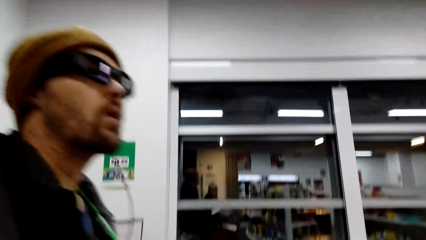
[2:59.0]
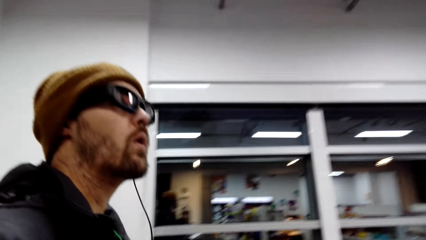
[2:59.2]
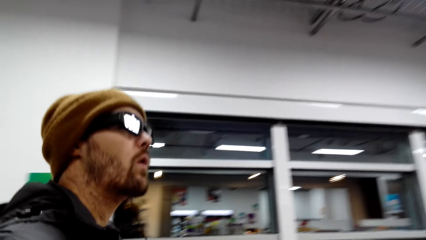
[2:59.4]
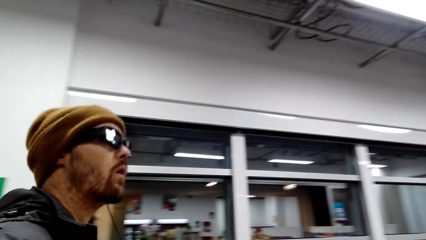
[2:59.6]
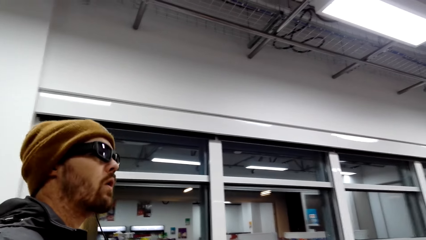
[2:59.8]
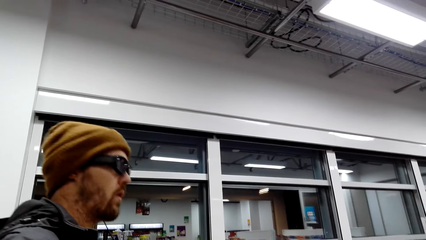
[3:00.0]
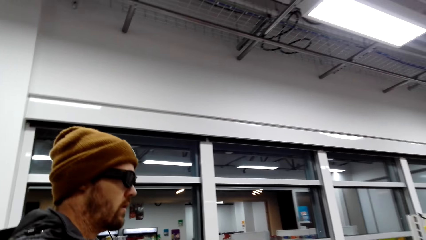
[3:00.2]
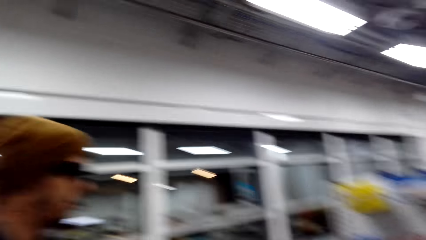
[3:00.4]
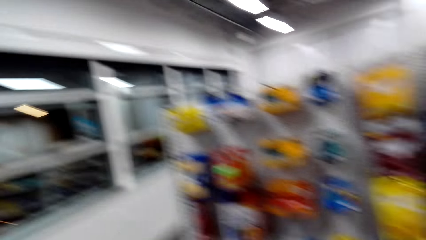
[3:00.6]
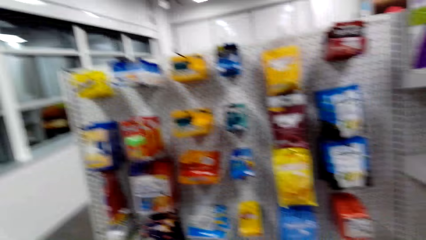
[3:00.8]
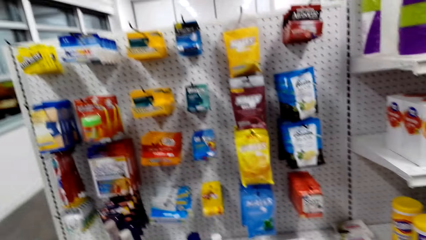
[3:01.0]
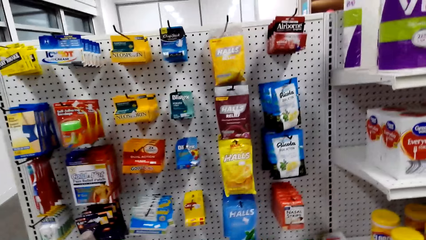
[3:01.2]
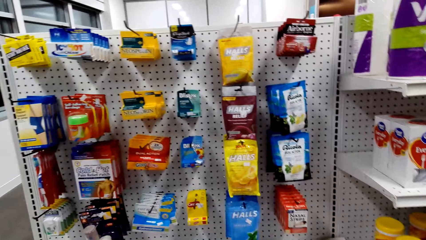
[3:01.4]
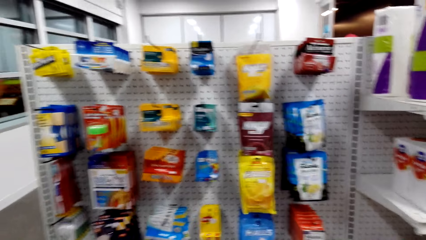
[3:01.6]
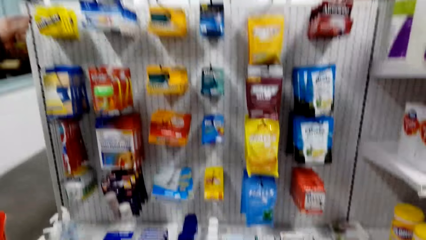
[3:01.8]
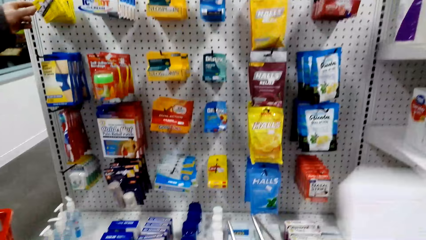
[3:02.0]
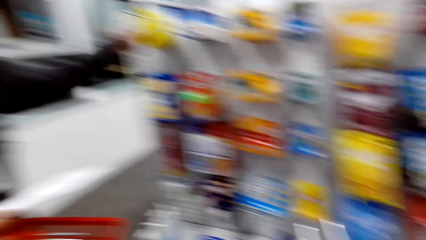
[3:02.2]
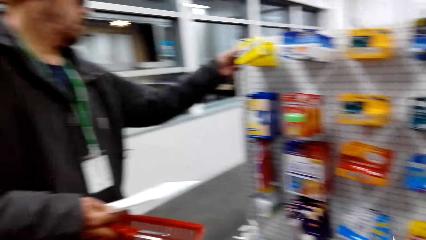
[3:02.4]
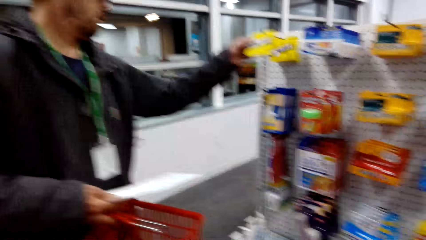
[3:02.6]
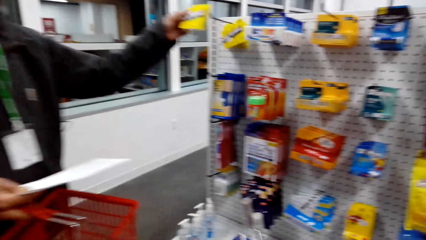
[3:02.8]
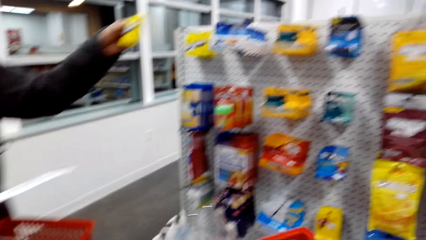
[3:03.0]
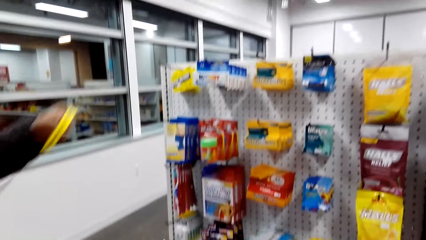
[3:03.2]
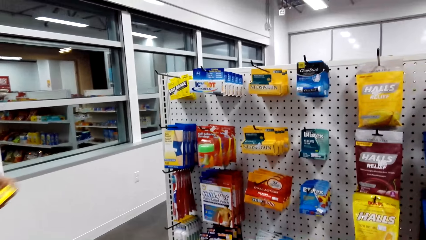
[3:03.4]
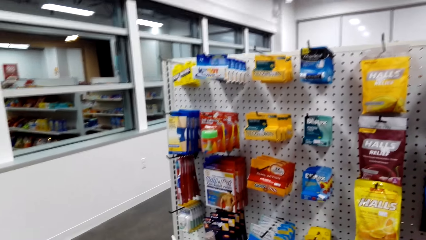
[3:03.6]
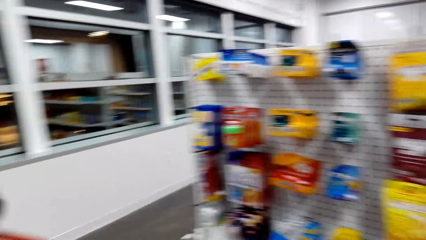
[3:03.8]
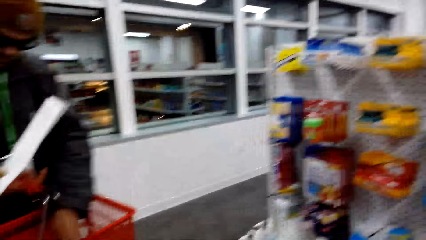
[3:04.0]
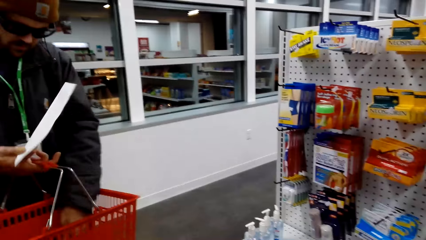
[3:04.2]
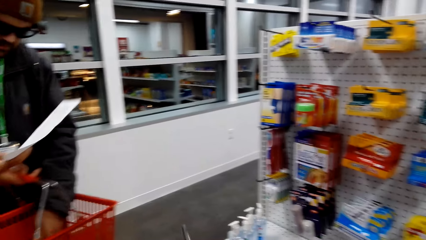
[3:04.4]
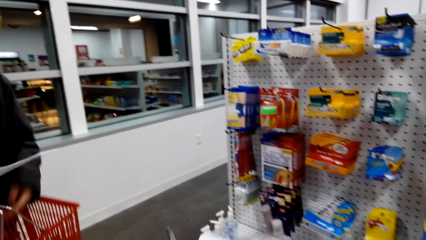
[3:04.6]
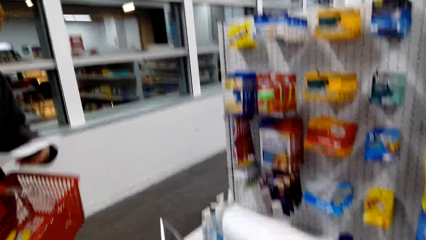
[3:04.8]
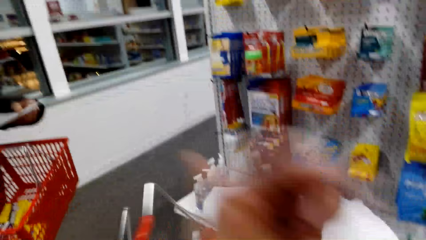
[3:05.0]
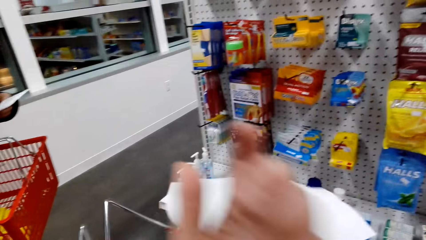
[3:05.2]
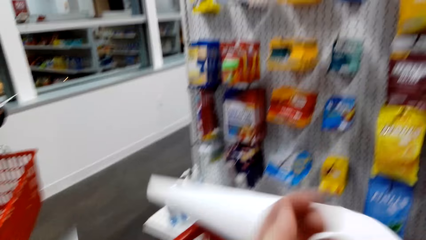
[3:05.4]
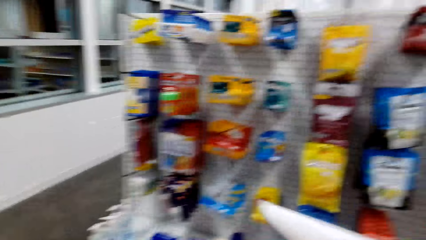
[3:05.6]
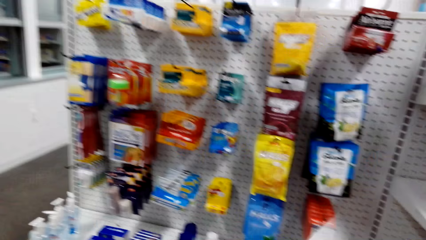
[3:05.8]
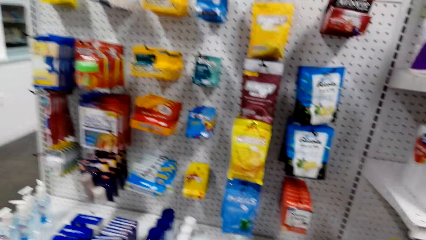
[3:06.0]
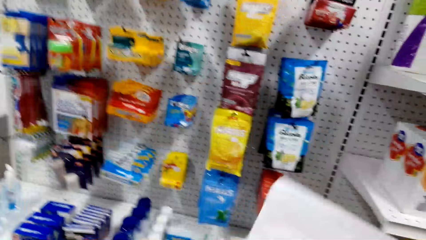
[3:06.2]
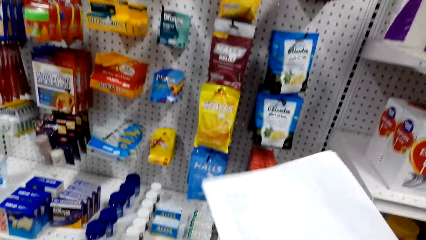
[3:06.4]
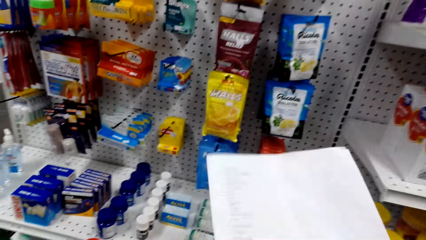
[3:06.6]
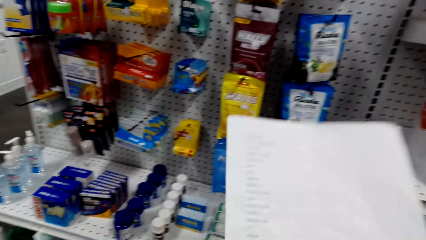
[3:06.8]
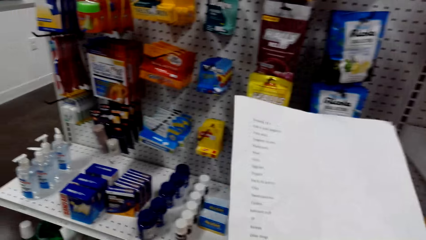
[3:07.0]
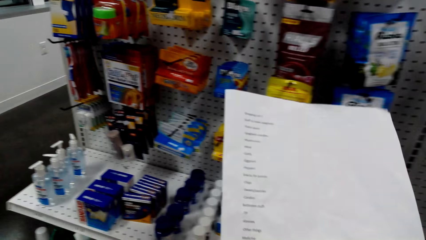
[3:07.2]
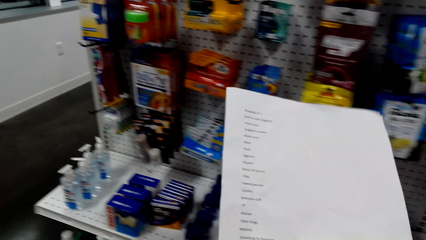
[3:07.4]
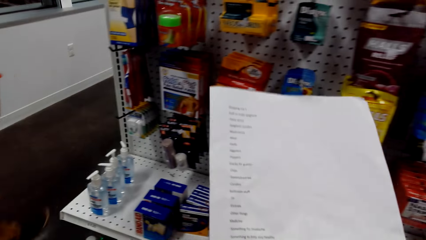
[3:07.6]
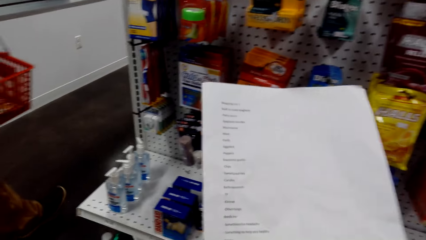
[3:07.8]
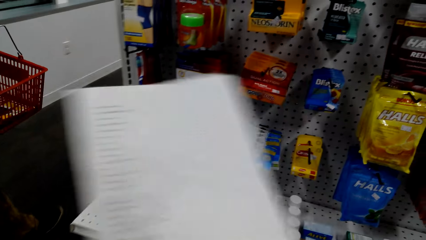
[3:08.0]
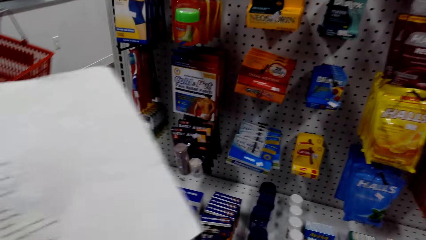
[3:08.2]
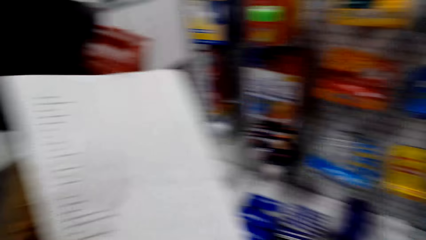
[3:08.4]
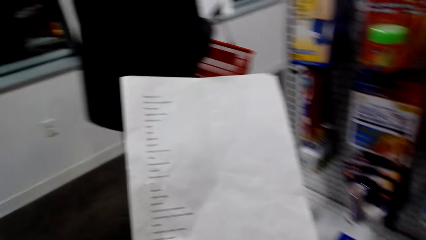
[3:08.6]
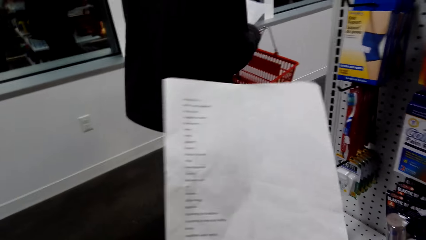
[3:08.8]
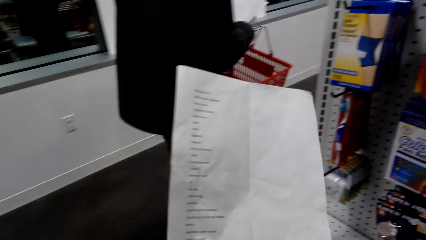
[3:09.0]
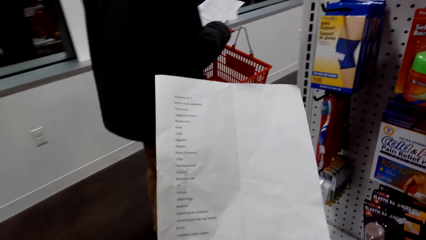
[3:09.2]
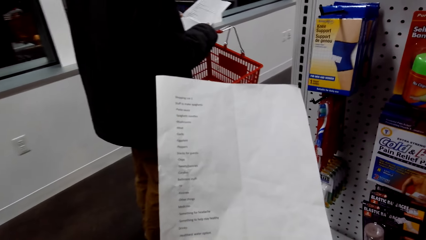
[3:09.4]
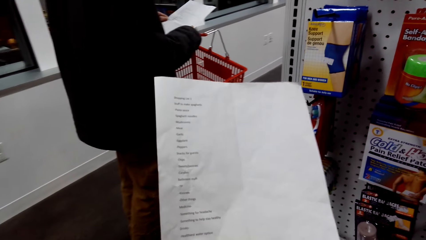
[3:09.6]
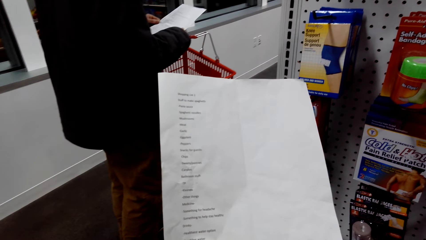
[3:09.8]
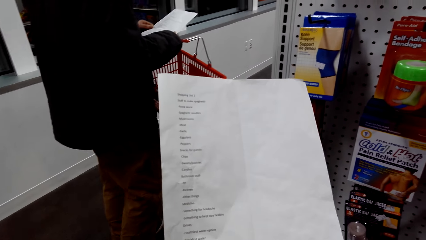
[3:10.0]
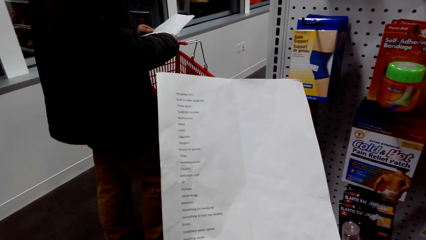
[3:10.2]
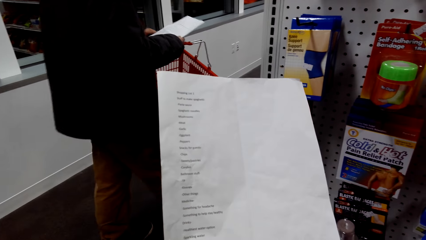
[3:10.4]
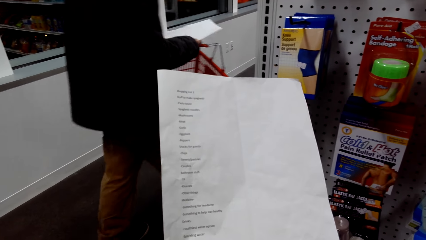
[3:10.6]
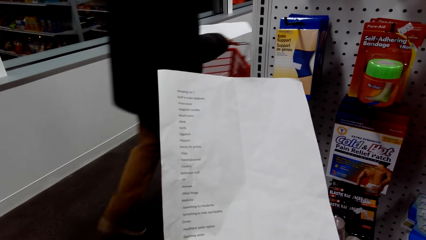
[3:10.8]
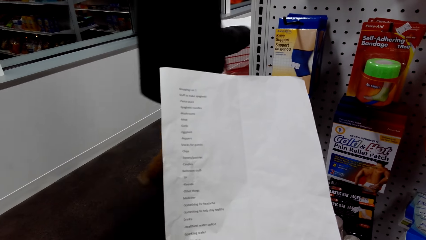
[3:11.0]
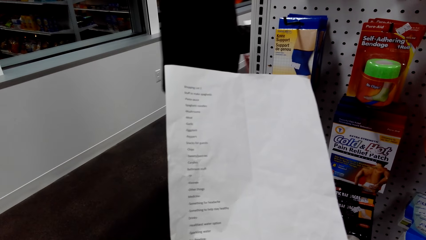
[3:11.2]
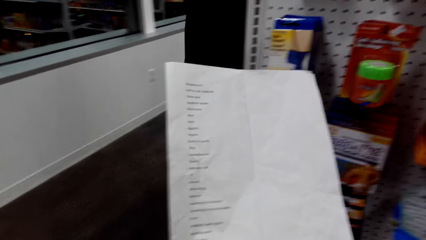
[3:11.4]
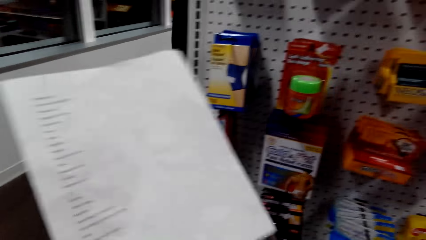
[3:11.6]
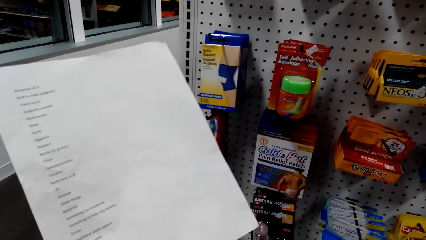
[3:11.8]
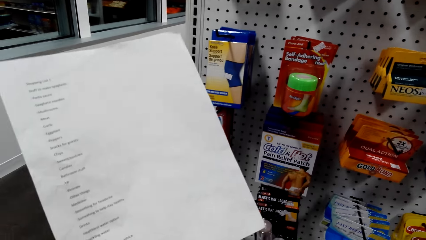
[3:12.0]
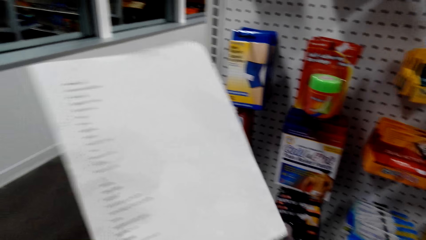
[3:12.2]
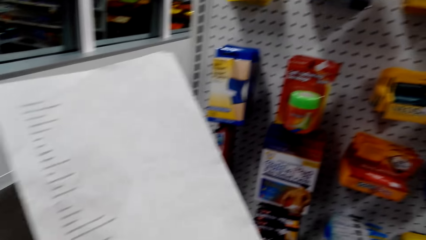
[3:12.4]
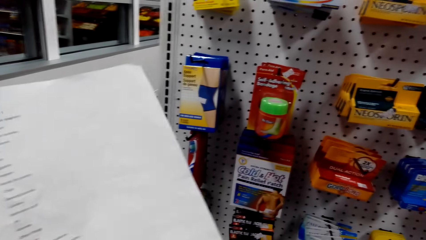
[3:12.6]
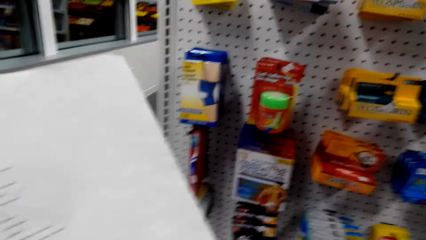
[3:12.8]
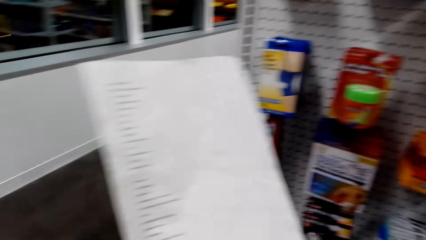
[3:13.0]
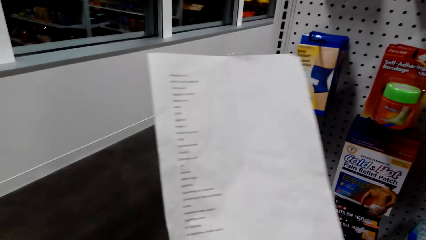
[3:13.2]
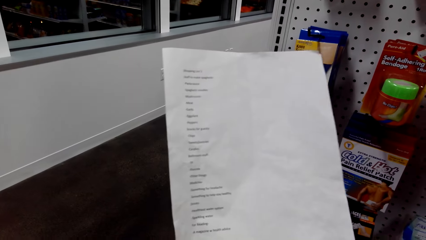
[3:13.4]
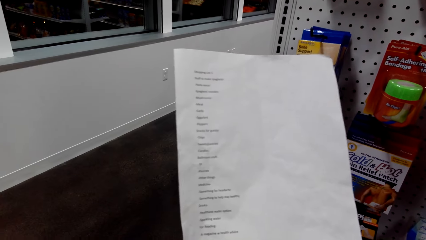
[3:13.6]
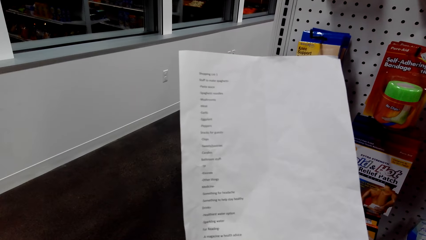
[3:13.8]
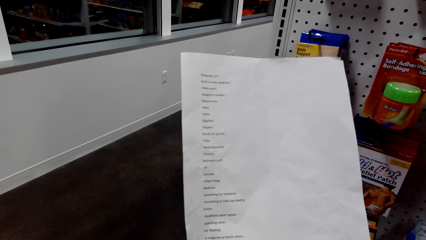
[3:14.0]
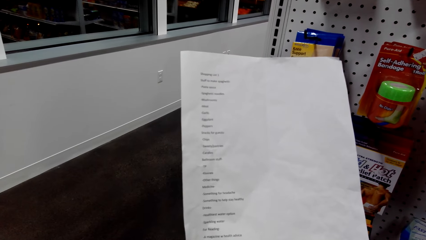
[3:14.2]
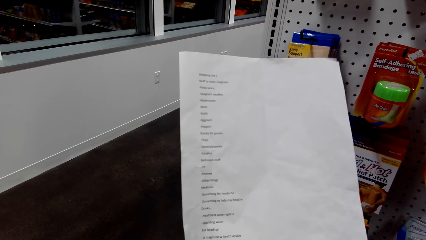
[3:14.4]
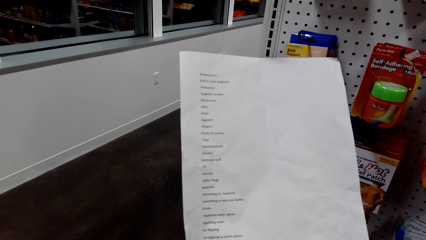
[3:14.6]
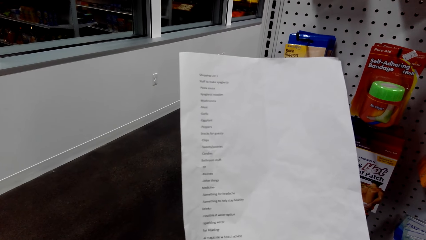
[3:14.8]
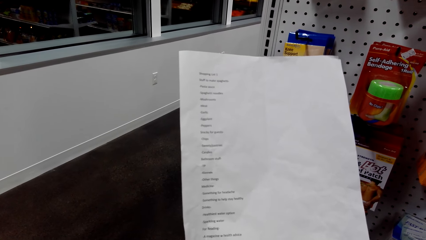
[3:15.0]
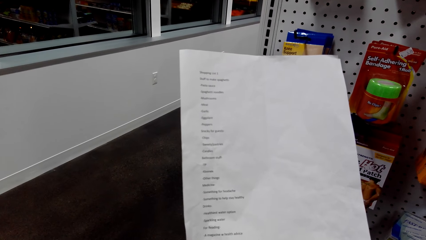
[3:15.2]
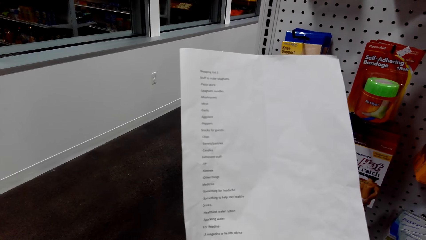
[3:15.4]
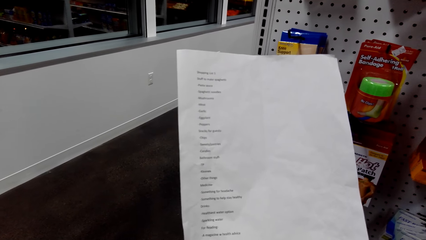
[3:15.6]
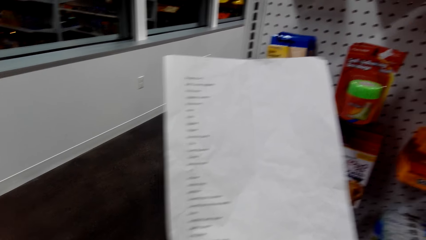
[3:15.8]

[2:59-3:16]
The camera wearer looks around. A person collects an item. The person puts the item in the basket. The camera wearer looks at the piece of paper. The person walks around.
